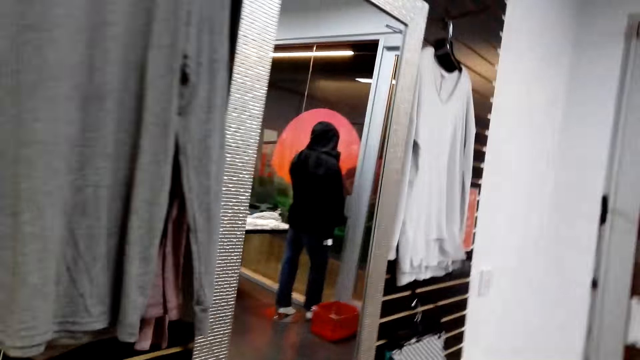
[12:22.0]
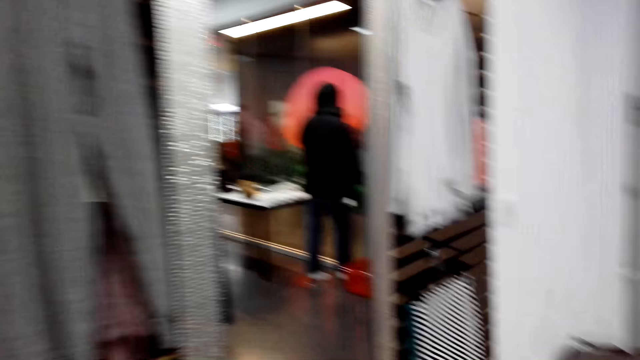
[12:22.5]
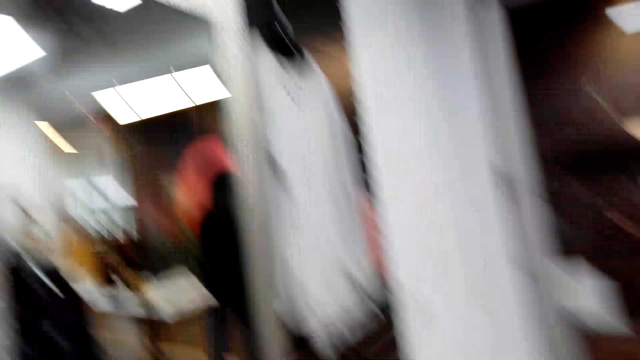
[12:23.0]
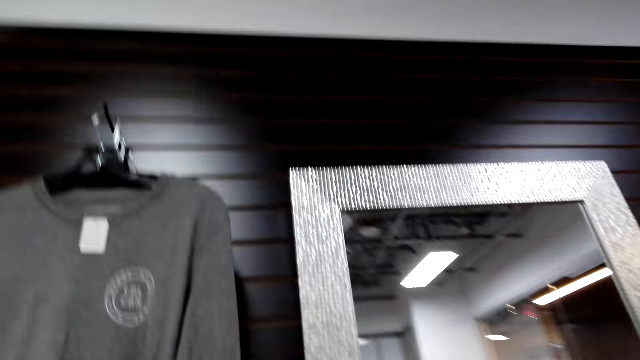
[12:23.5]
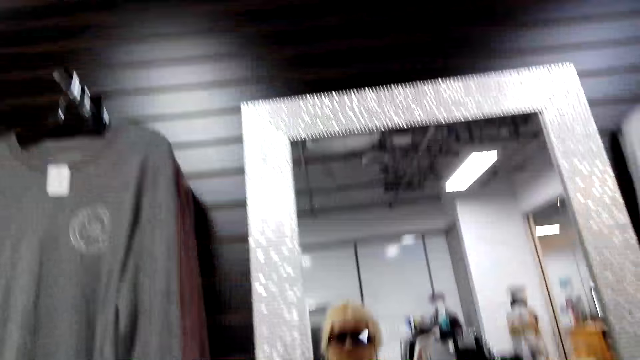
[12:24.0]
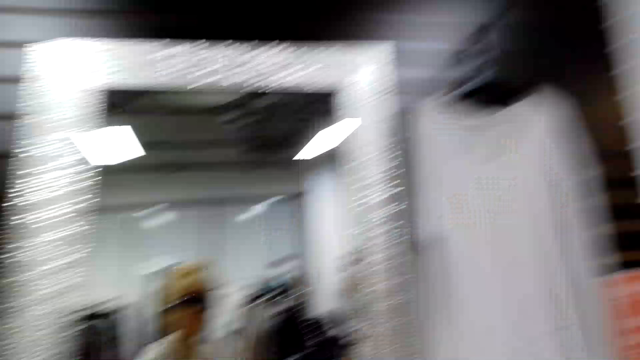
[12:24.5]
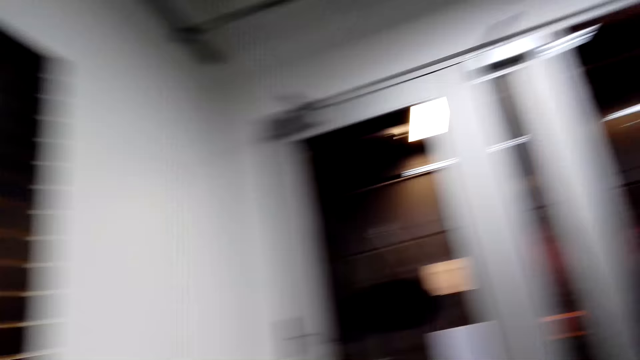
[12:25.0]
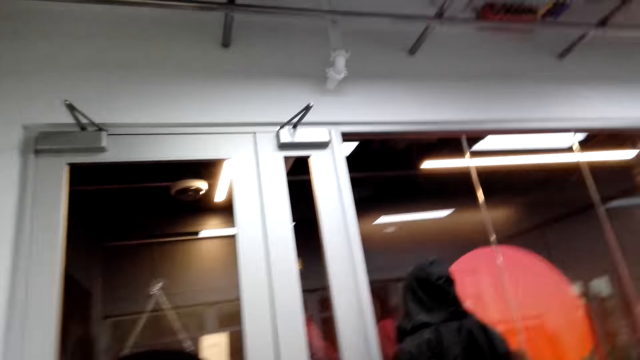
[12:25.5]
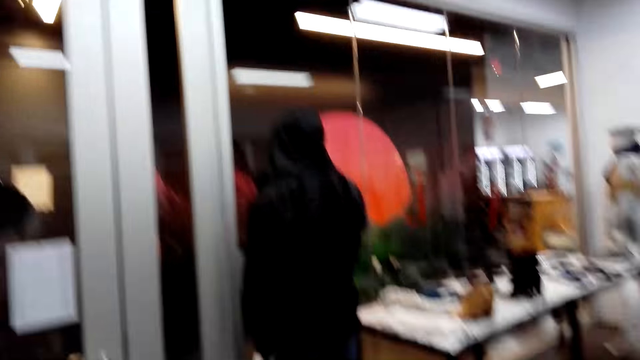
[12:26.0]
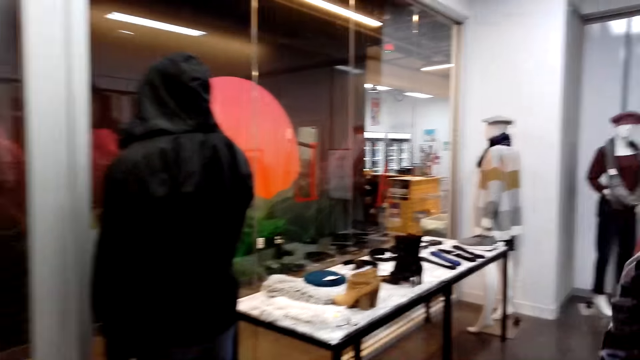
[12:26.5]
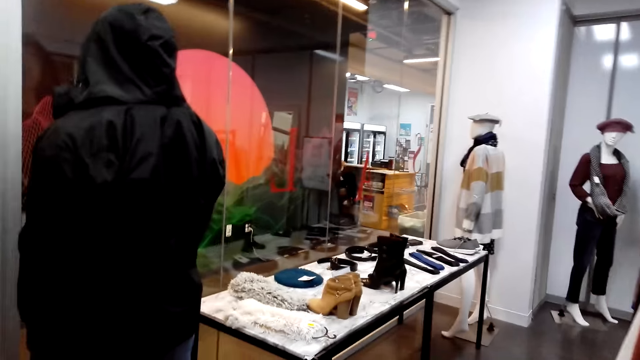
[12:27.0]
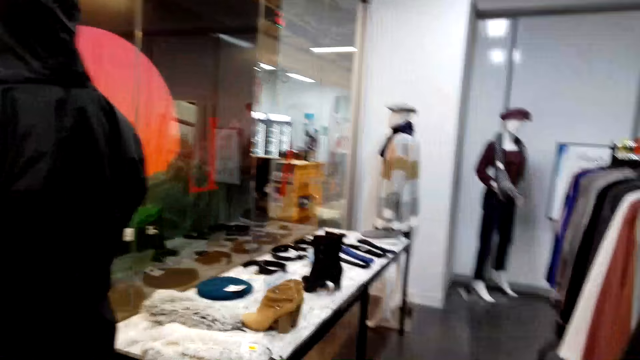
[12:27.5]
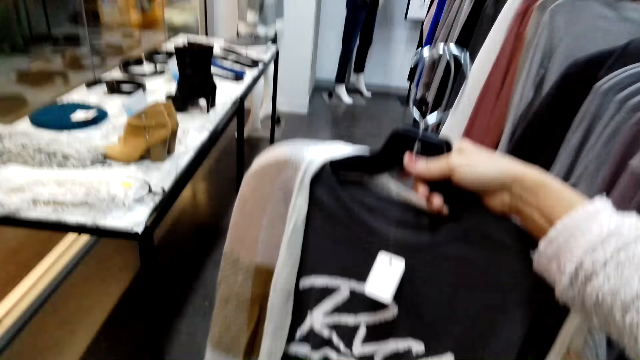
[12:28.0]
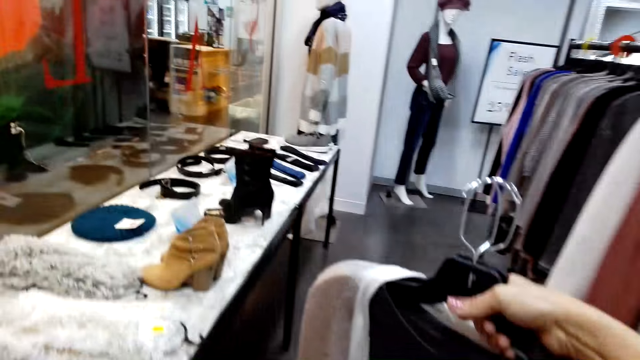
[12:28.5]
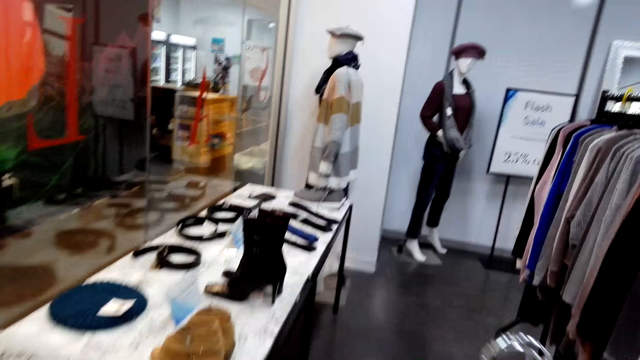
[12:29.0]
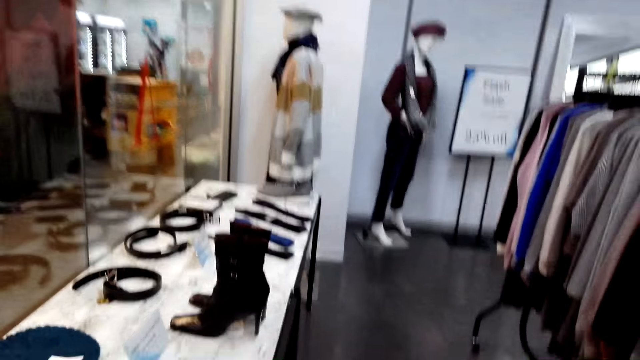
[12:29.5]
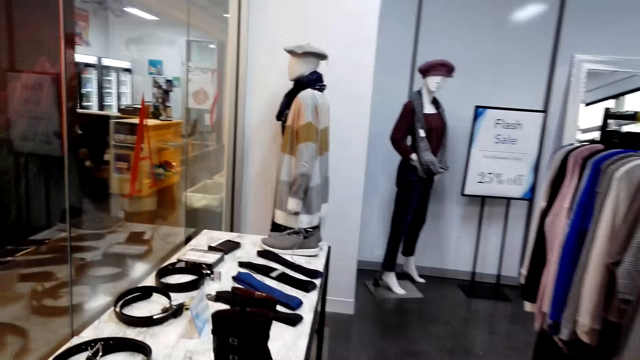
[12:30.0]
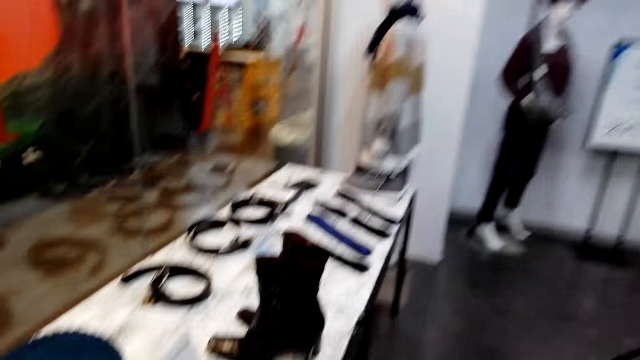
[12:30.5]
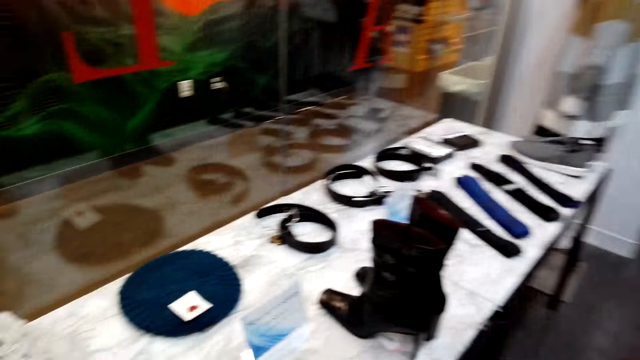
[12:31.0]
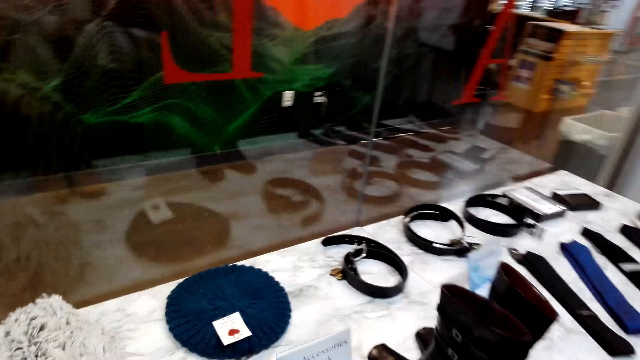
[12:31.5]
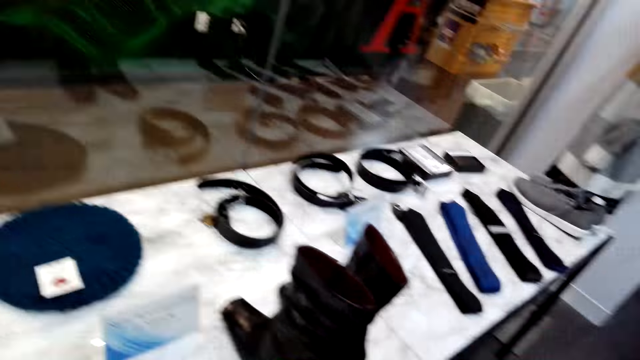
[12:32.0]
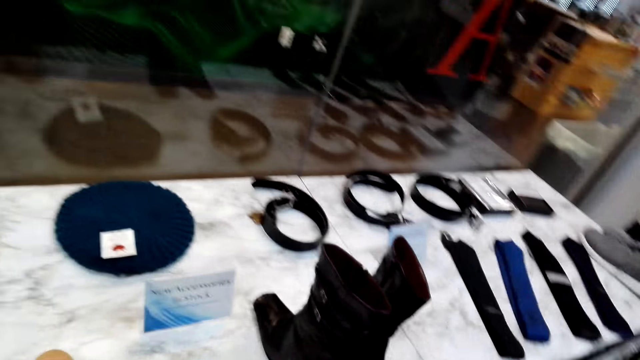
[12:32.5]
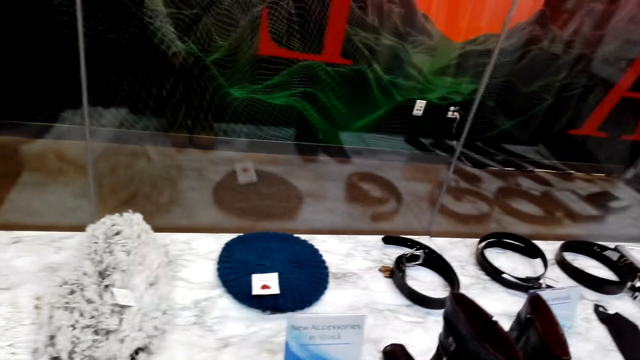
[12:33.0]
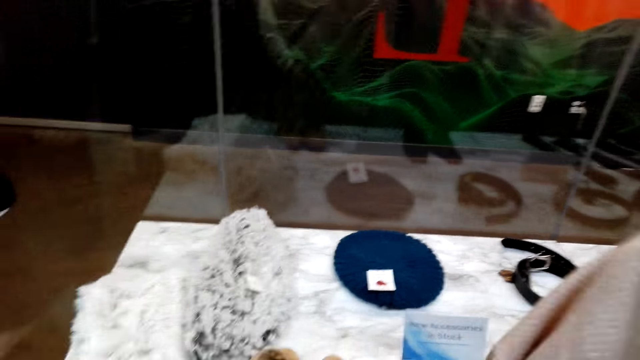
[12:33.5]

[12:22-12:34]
The camera wearer looks around. They walk around.

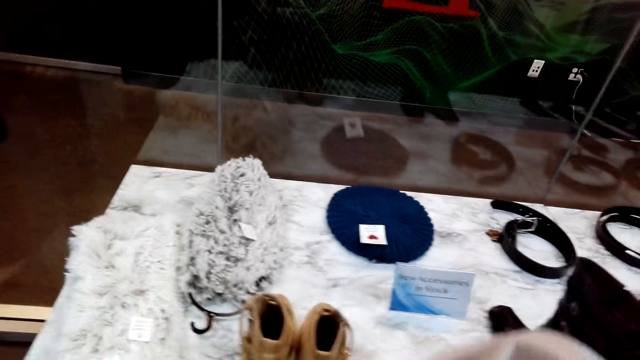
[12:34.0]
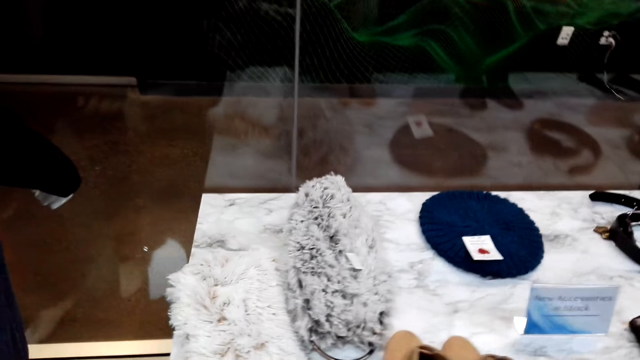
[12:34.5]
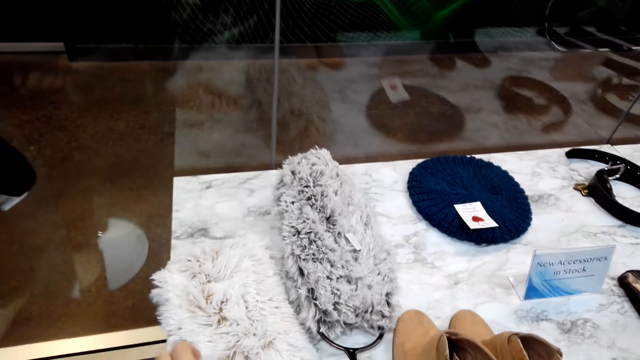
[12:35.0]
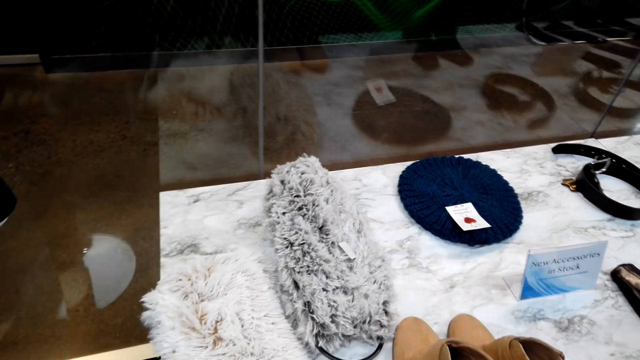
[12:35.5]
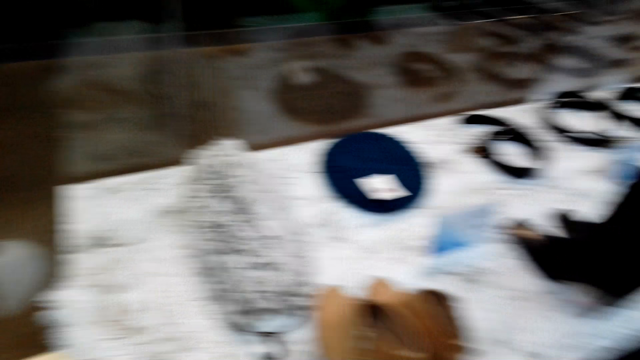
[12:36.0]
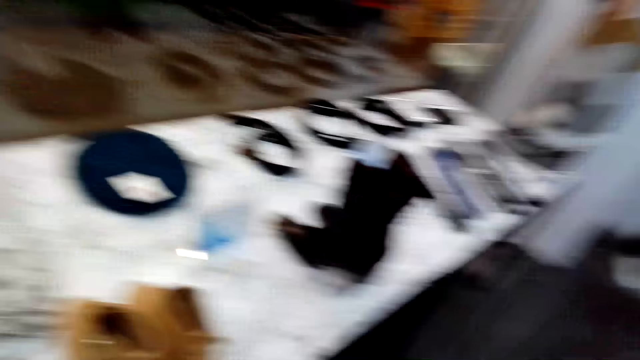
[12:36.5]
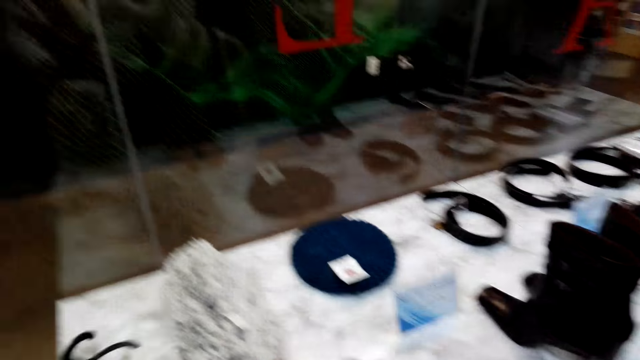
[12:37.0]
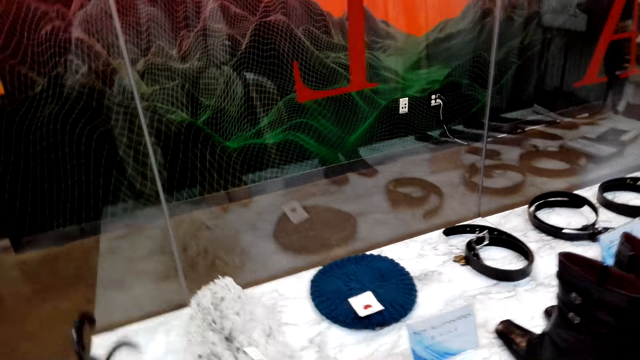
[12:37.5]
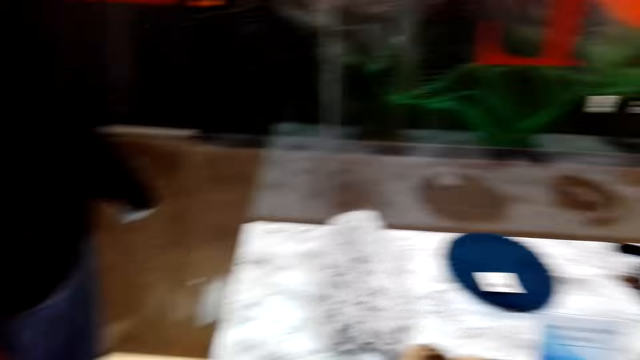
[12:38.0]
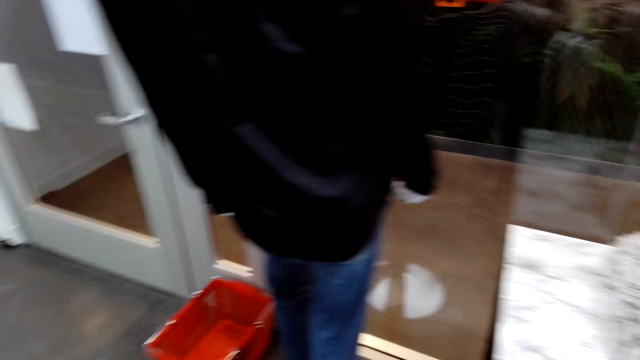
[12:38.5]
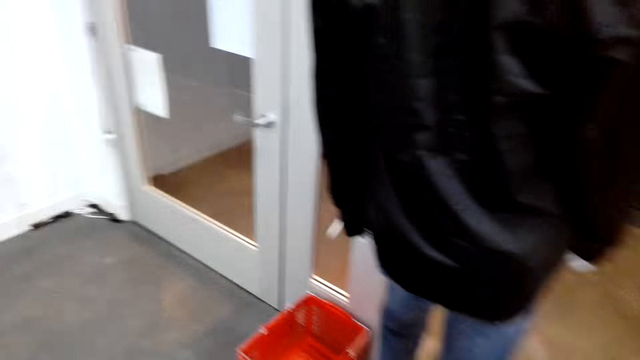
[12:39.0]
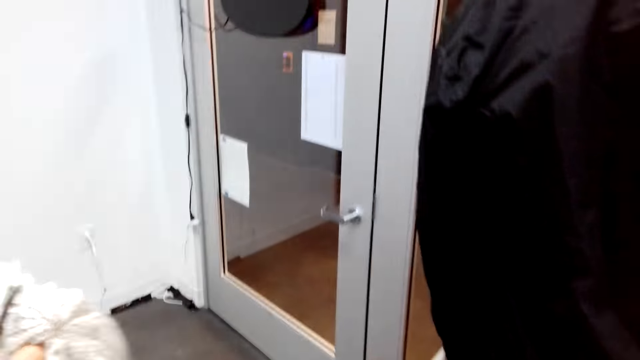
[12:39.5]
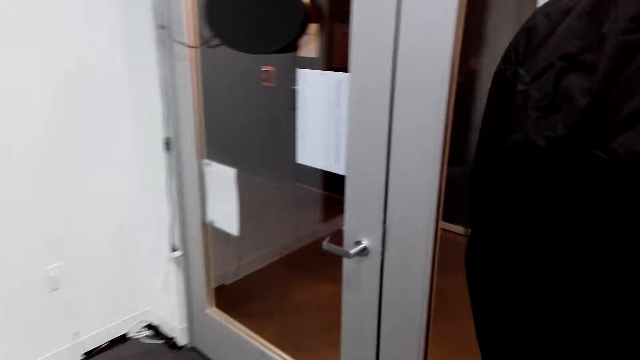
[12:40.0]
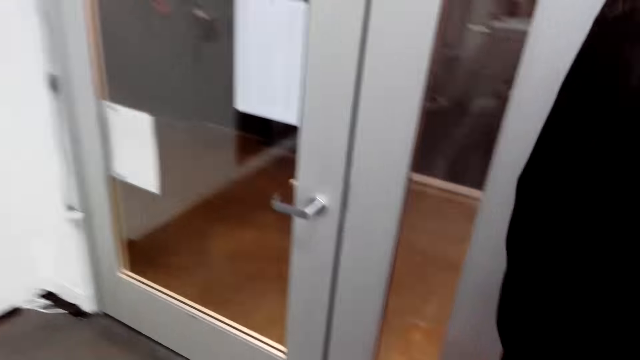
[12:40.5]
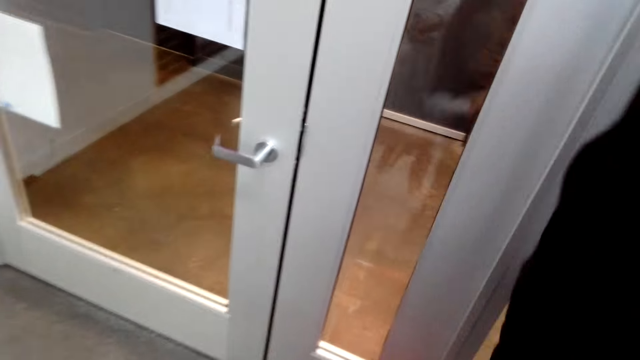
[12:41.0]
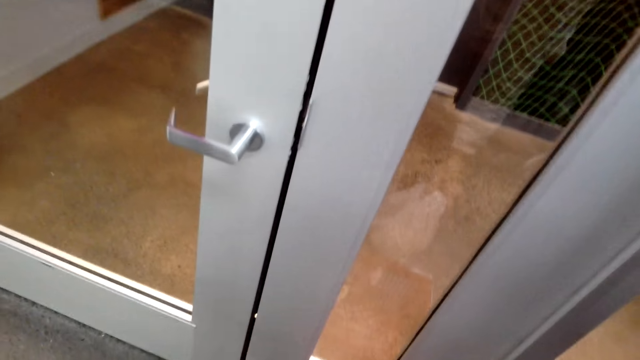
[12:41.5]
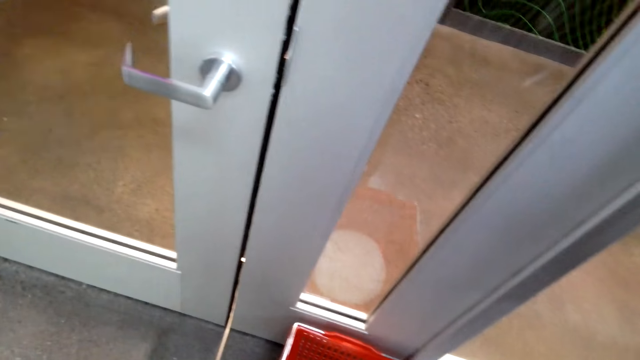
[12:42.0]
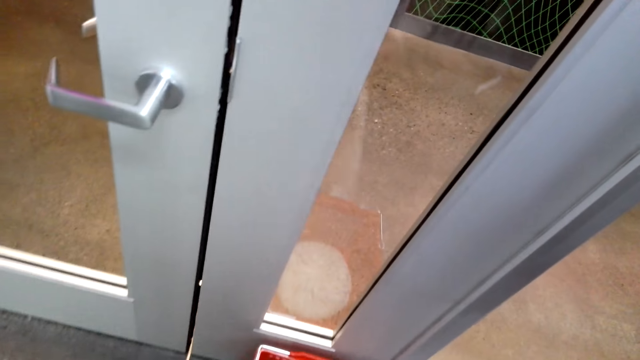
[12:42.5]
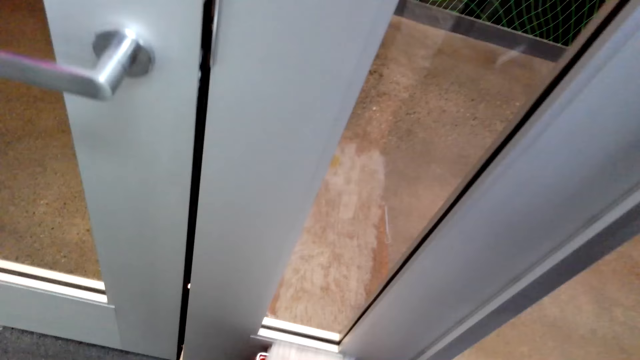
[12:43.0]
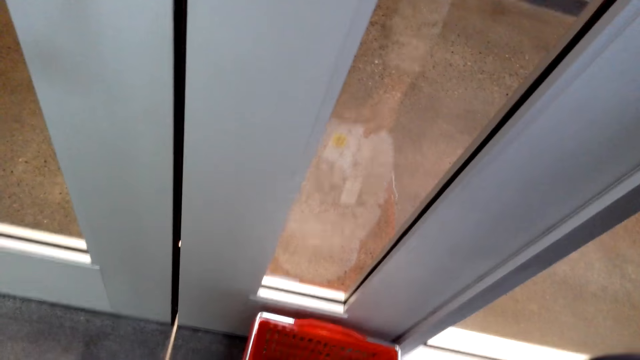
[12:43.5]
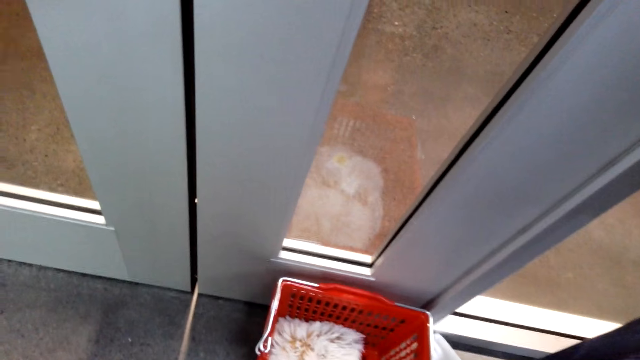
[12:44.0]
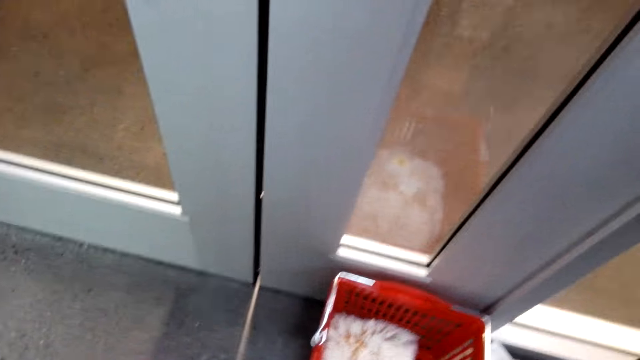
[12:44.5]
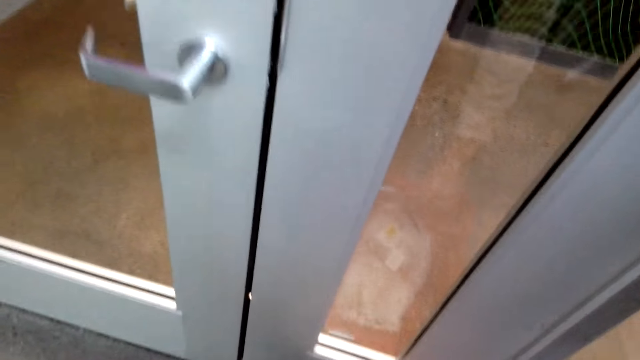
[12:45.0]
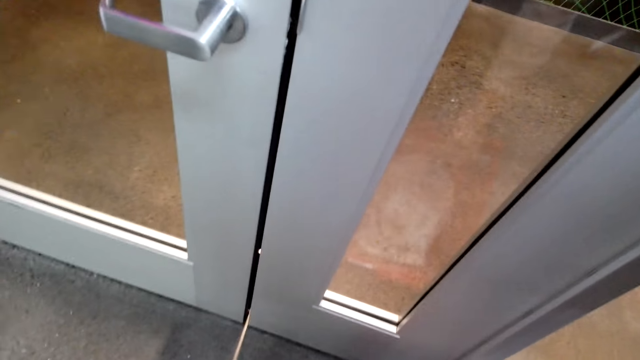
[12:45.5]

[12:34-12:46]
The camera wearer takes a scarf. They put the scarf in the shopping bucket or basket.
